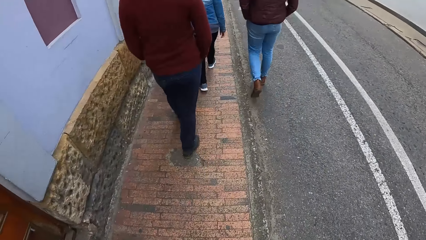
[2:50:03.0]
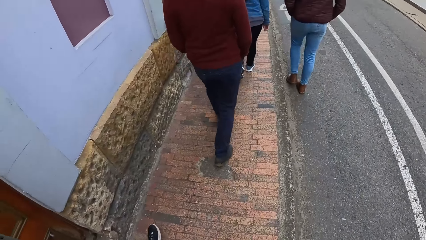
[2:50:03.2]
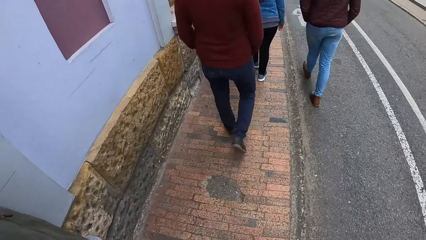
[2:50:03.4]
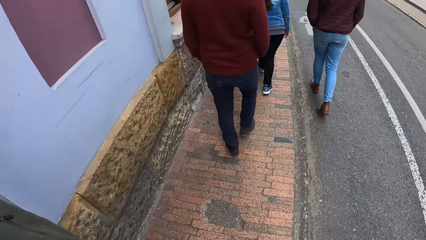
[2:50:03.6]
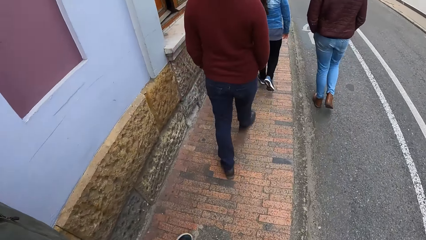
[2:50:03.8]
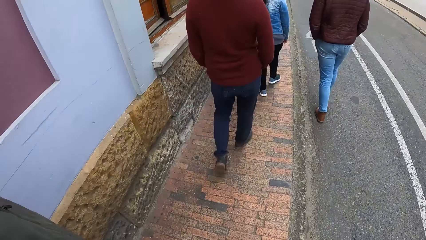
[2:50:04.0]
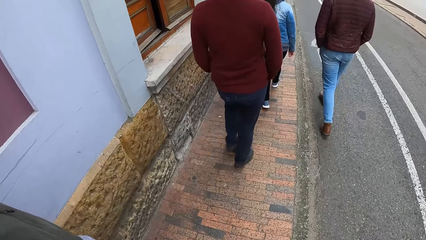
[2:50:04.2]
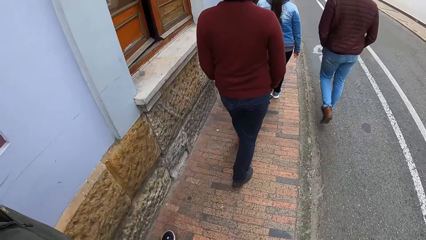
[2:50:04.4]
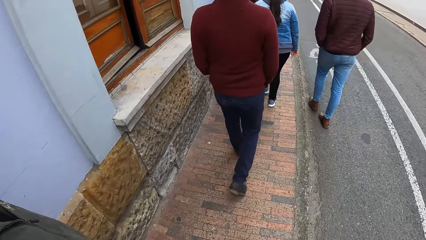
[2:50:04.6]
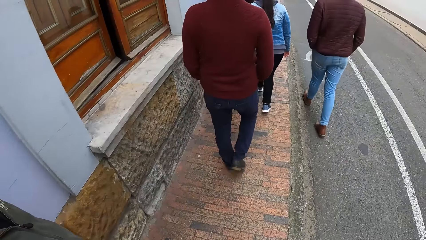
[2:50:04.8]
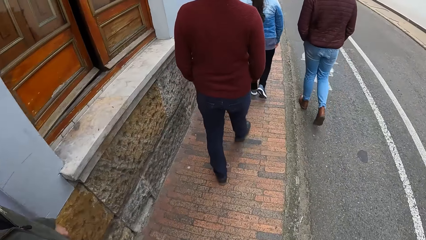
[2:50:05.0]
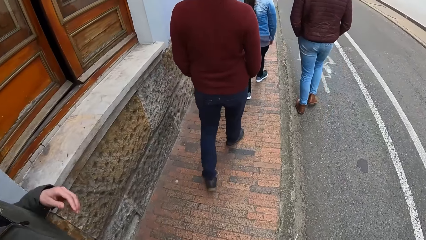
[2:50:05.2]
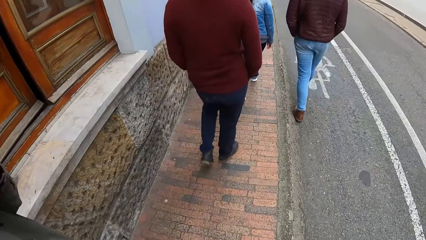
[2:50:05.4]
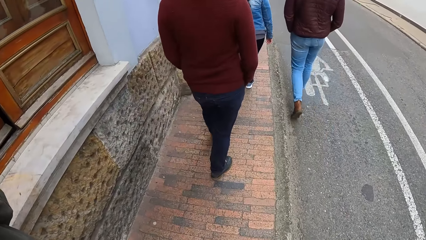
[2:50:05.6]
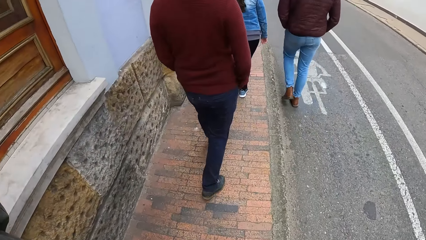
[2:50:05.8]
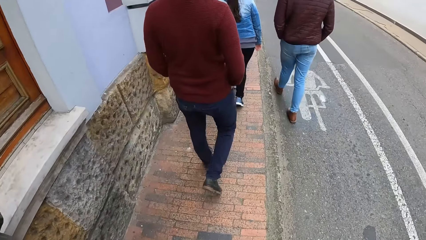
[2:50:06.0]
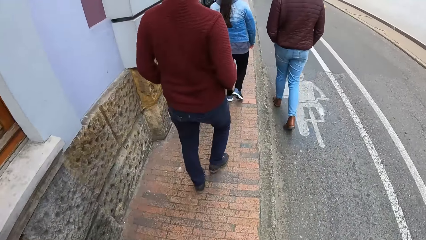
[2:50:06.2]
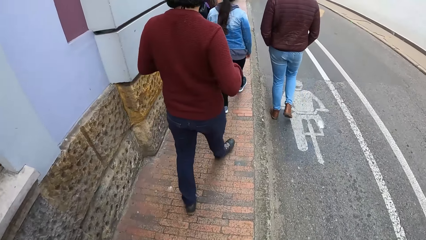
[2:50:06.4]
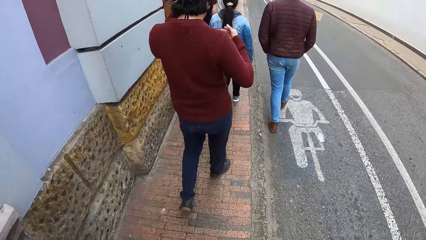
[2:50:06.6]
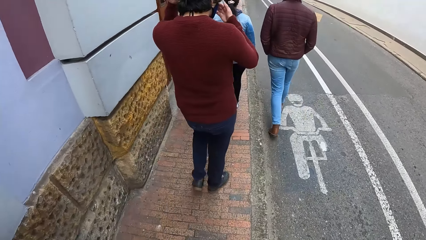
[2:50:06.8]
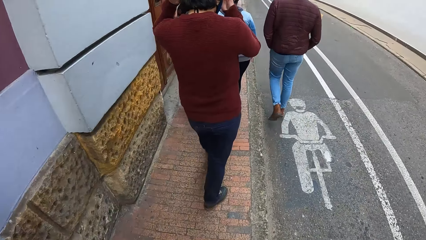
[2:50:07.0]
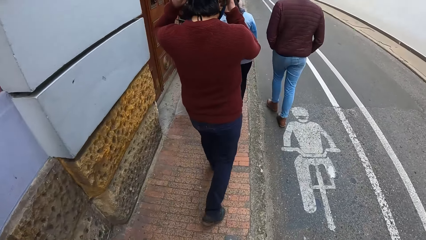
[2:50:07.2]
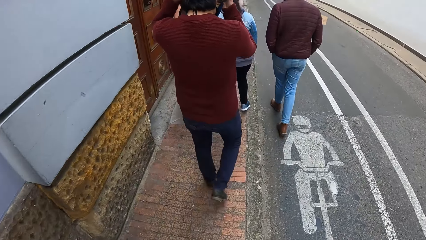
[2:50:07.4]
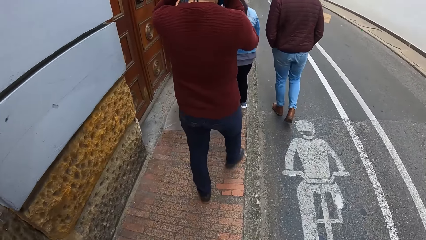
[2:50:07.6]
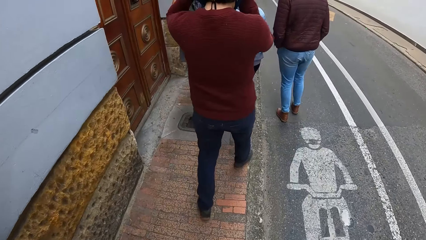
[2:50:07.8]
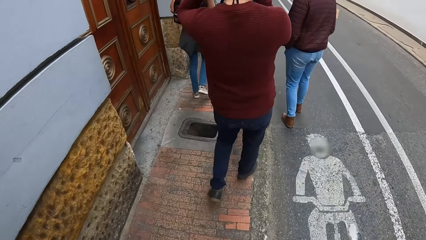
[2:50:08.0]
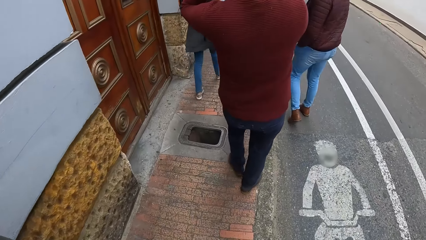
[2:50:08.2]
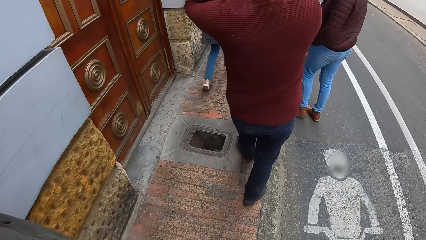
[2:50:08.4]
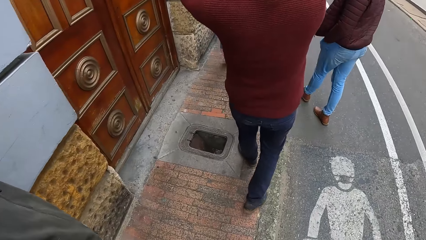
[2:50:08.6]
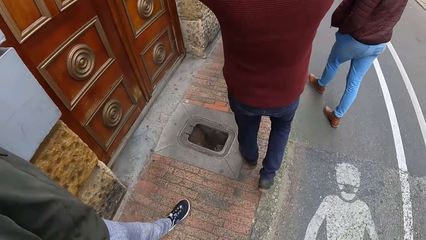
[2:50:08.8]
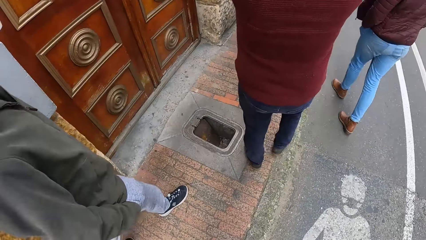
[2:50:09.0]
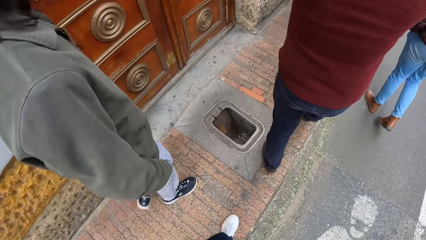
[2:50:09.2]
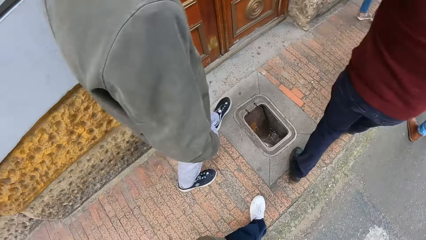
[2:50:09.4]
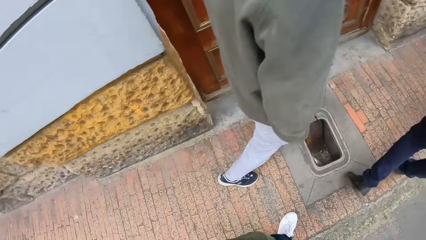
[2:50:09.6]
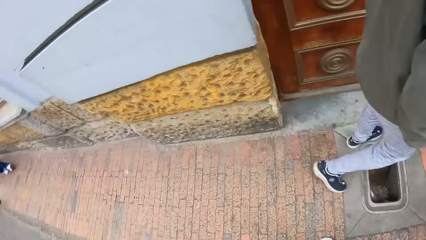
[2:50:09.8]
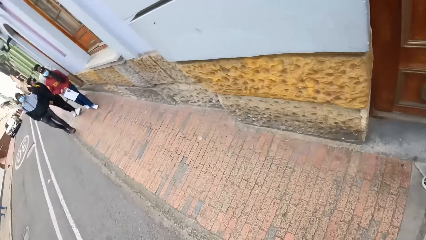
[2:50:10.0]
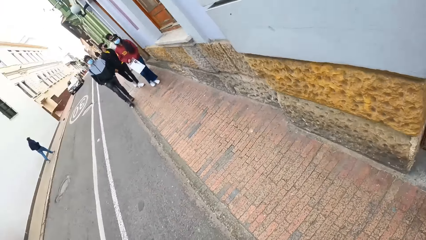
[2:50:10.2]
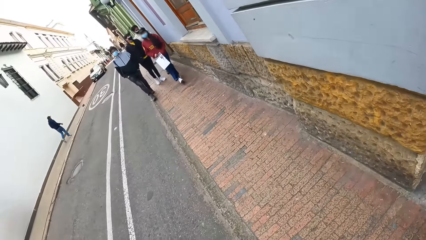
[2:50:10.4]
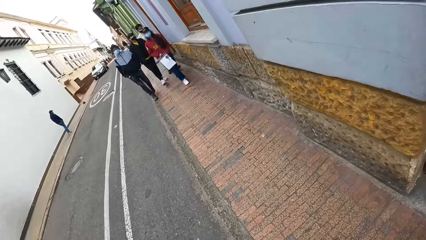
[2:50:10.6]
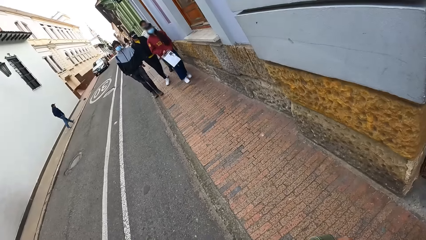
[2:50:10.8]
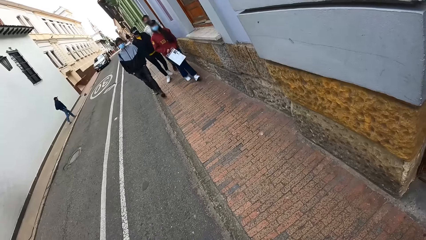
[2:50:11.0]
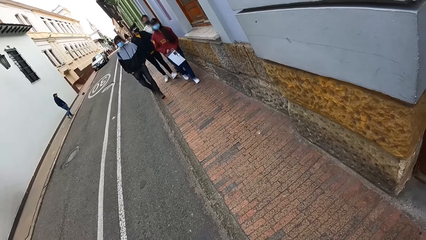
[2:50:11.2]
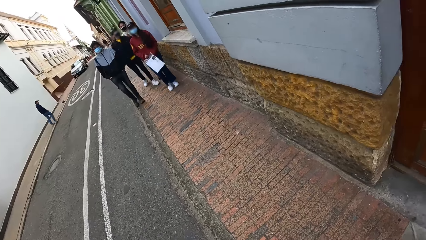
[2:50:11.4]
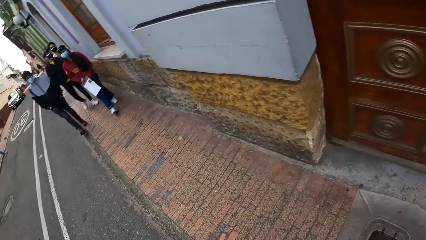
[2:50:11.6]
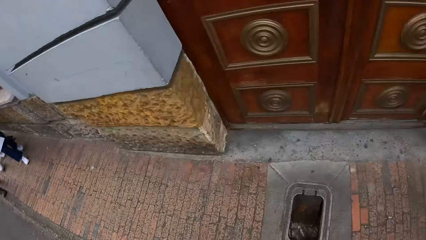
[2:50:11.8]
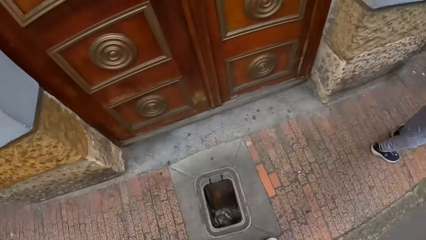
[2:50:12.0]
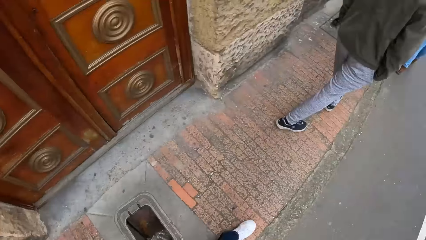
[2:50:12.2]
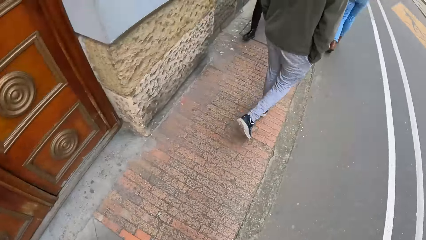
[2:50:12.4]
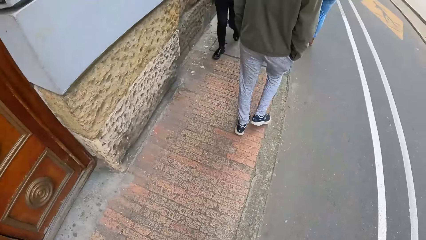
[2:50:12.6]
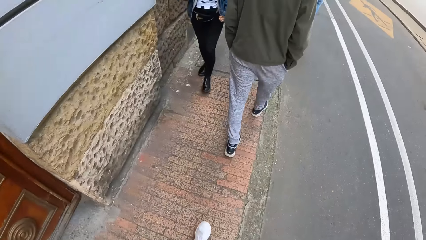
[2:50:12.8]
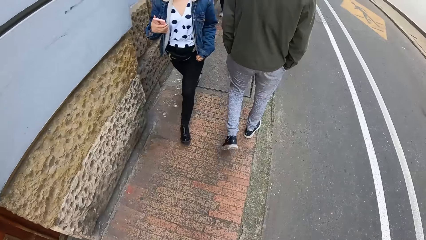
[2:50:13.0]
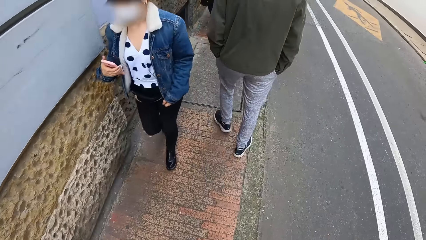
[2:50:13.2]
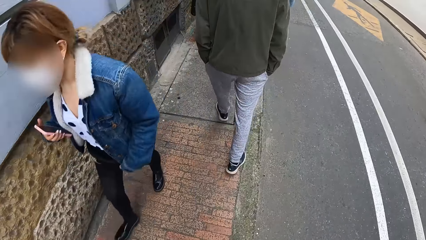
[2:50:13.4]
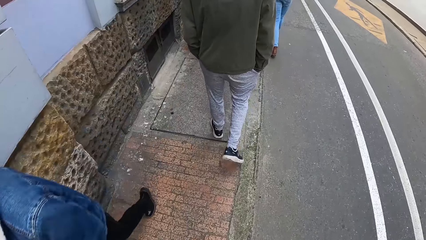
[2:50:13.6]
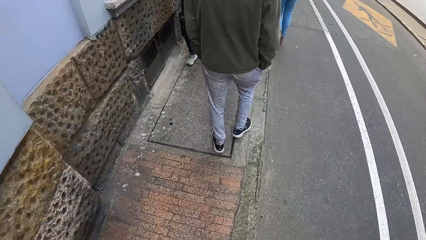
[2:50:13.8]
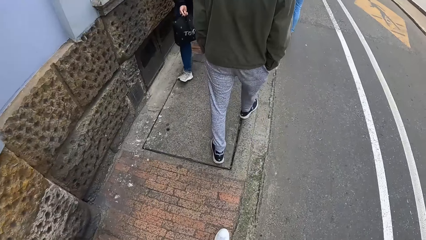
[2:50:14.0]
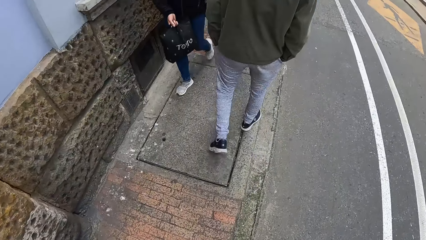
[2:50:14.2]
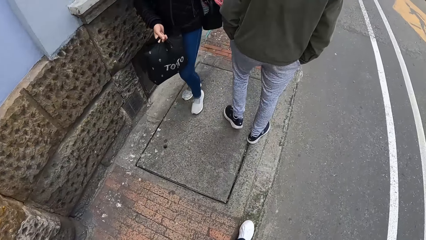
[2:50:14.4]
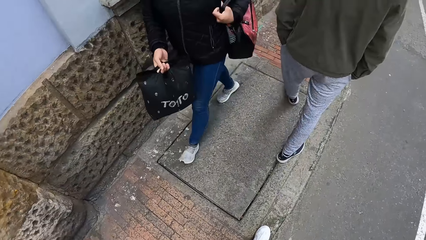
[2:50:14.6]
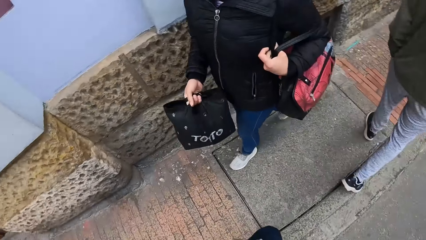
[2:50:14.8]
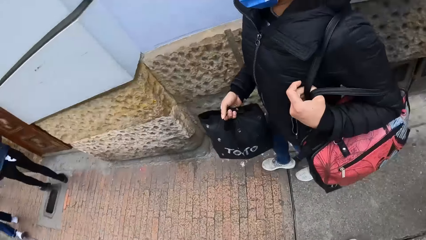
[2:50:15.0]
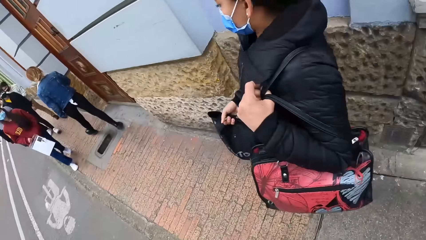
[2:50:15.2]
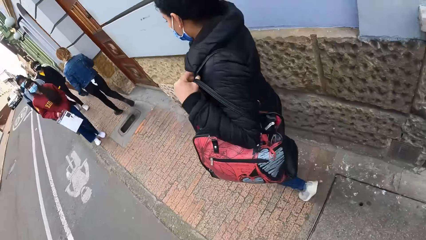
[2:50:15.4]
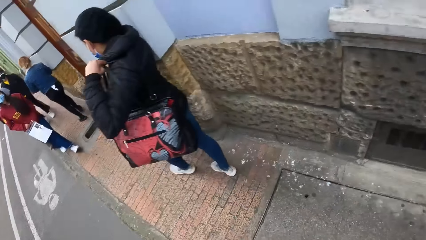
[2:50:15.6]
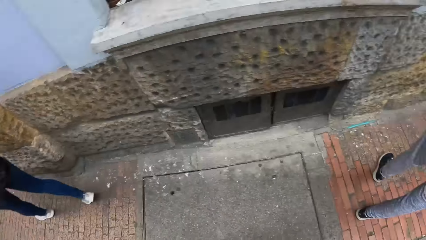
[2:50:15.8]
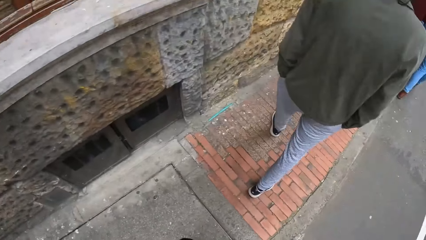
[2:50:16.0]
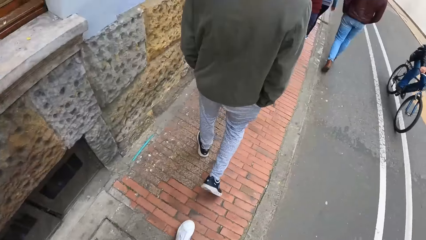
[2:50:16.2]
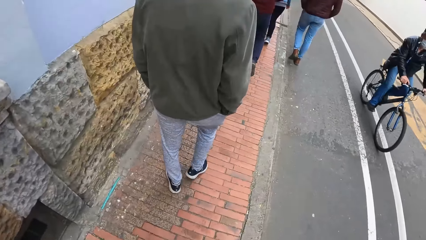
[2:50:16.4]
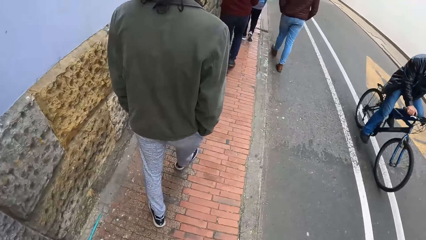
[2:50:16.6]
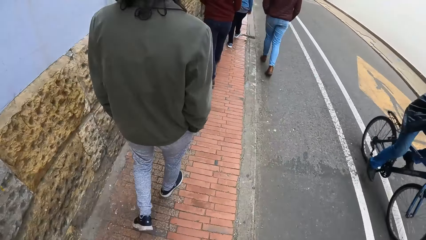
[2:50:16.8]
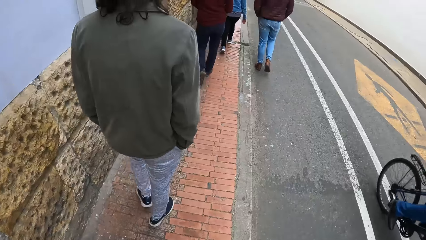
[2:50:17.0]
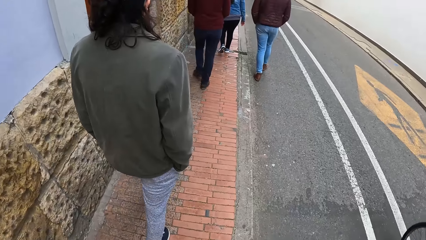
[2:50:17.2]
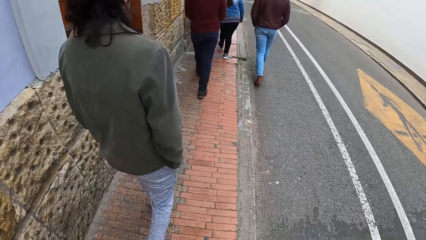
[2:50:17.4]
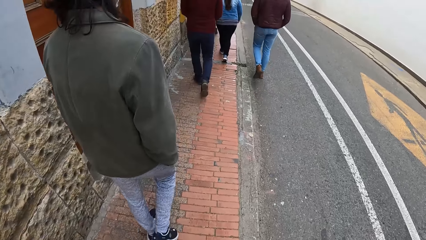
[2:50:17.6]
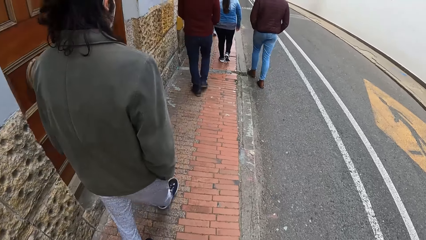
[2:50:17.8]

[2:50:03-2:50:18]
The man touches his face with his left hand. Another man adjusts a head strap camera on his head with his hands. The camera wearer looks around. They walk on the sidewalk along the road with the group of people.
